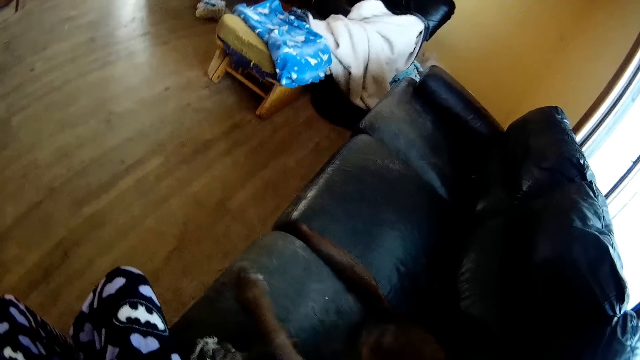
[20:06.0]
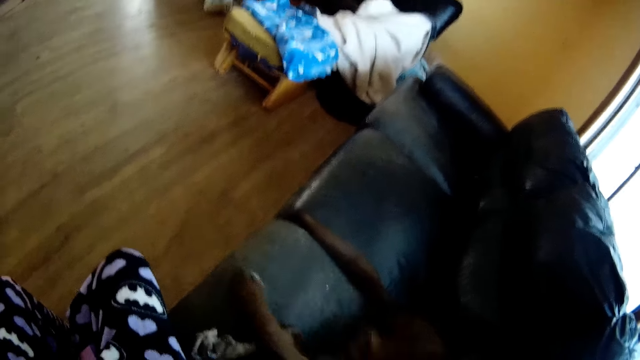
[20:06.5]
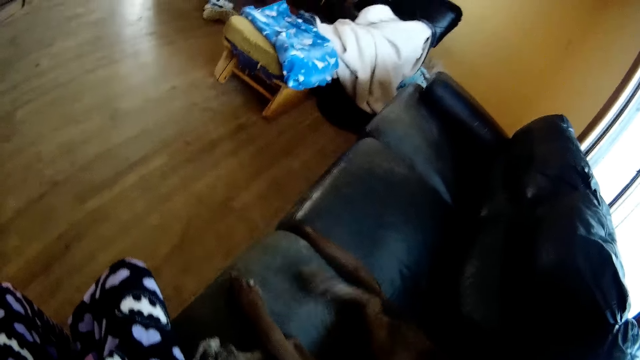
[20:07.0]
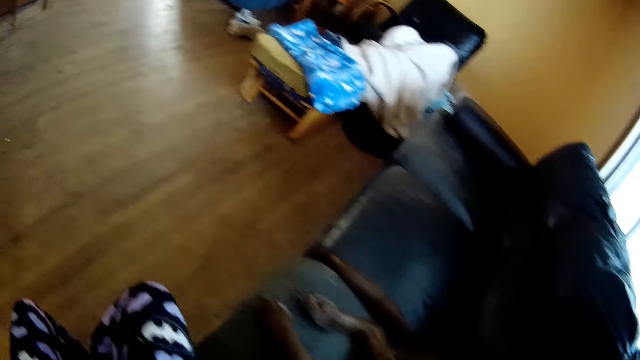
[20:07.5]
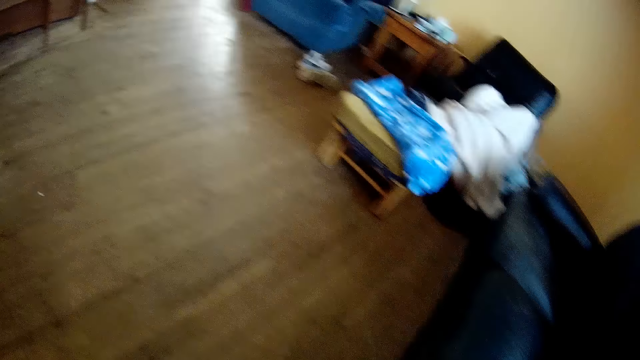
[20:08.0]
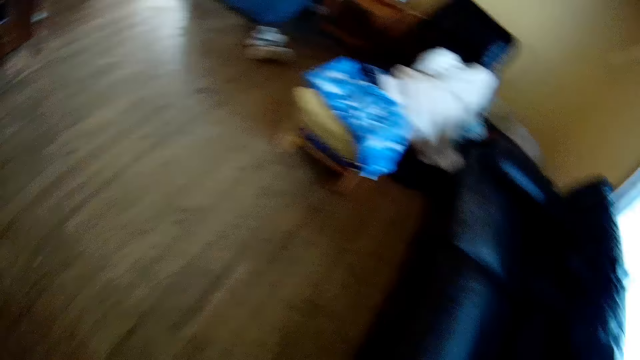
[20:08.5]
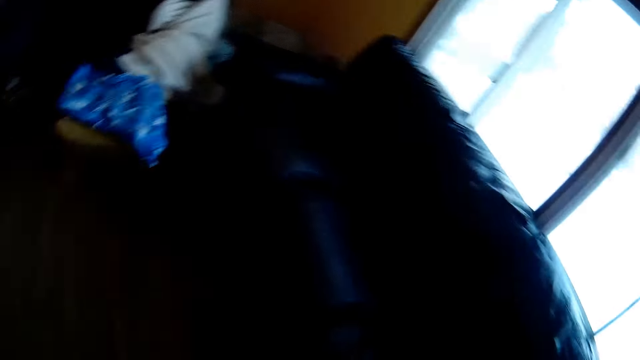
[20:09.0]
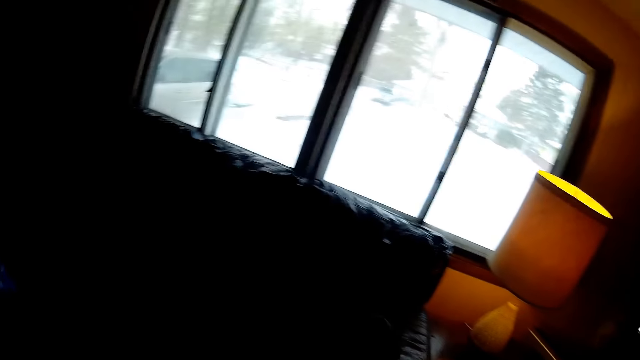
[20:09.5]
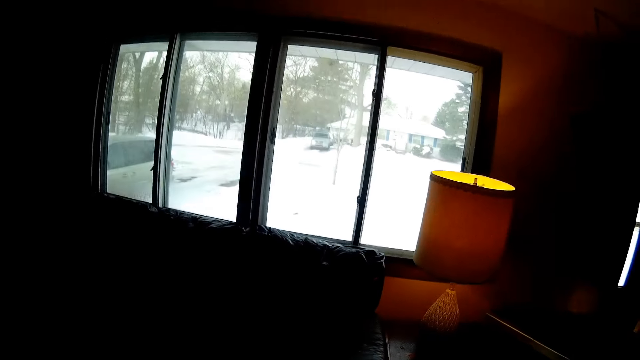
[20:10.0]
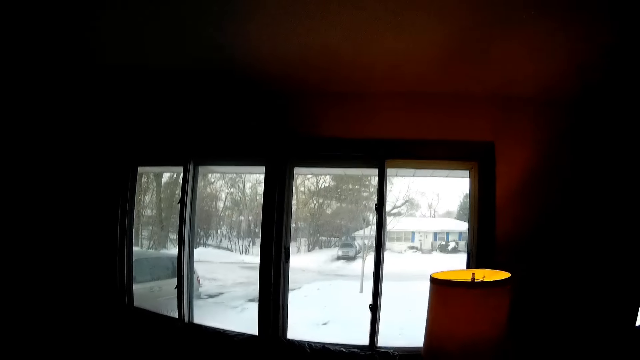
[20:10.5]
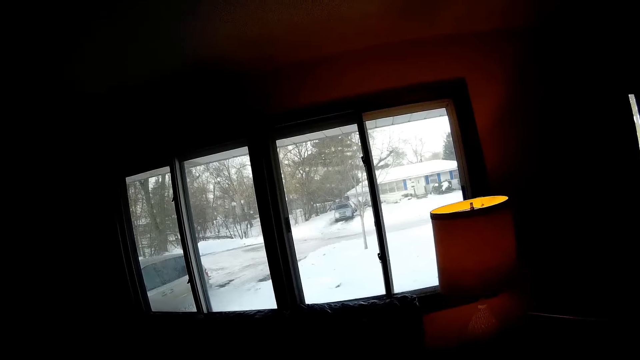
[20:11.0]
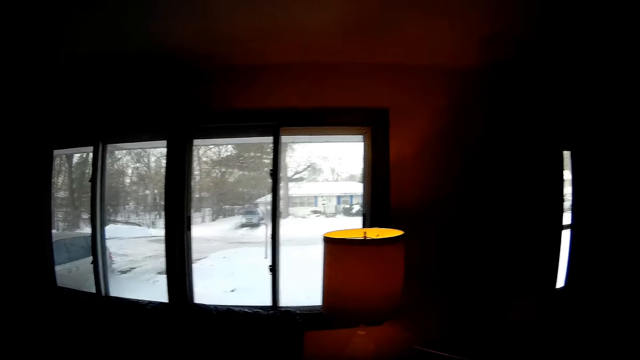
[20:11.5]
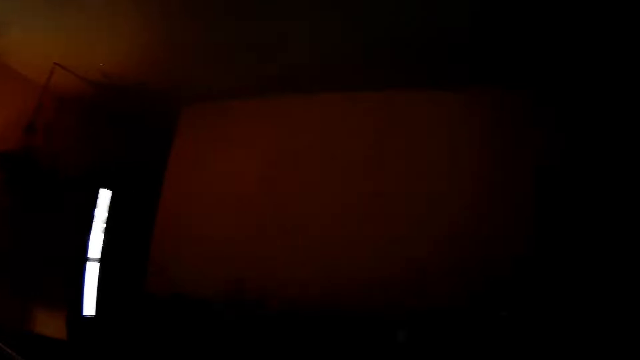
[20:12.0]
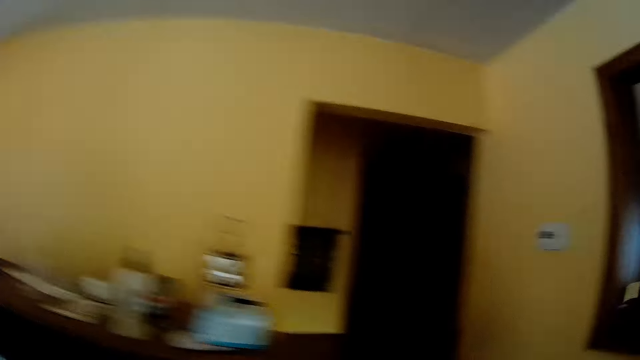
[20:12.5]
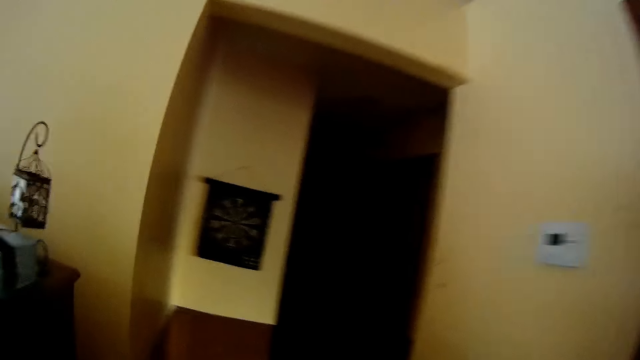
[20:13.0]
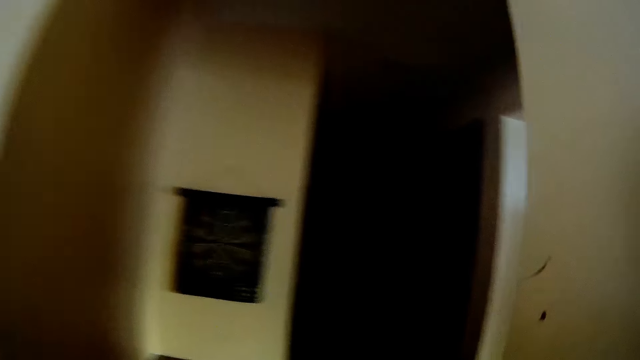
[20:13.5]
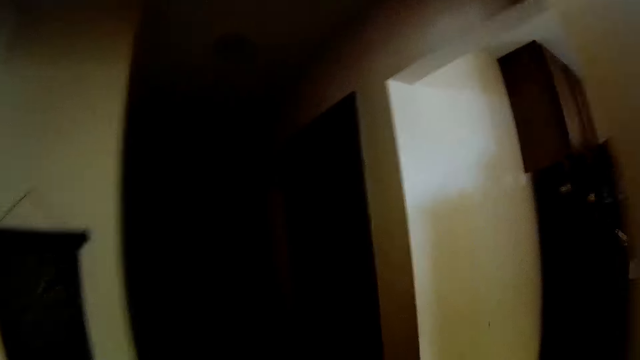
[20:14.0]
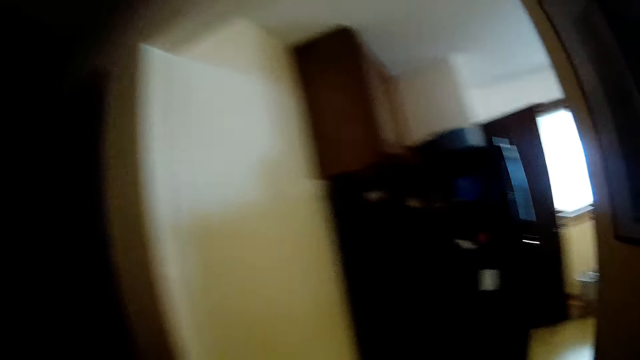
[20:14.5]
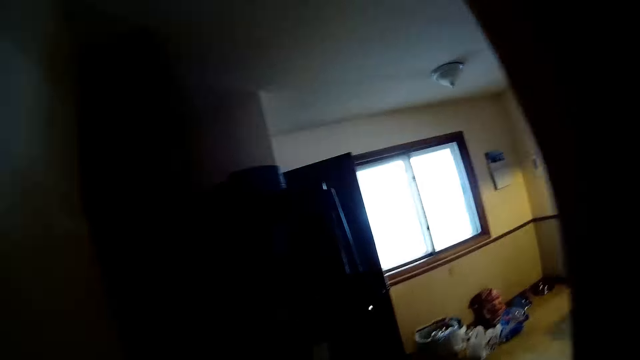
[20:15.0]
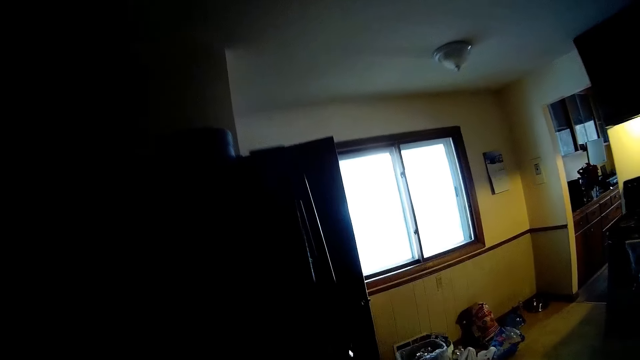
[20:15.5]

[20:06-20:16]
The camera wearer walks away from the couch. They walk into the kitchen.

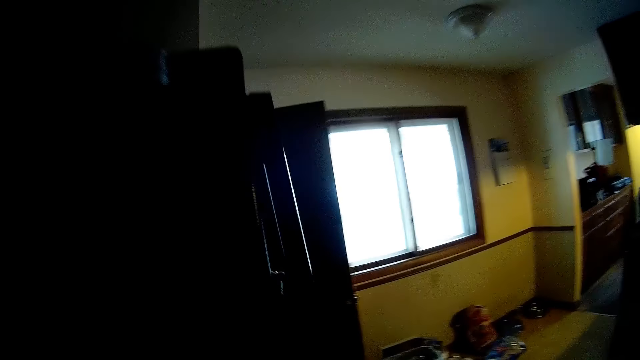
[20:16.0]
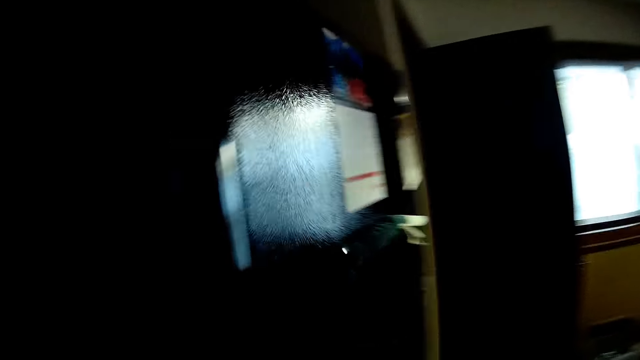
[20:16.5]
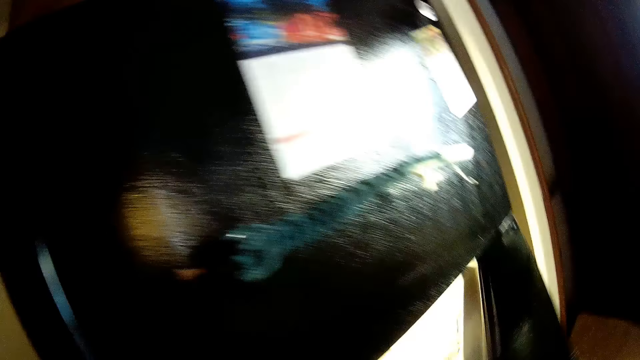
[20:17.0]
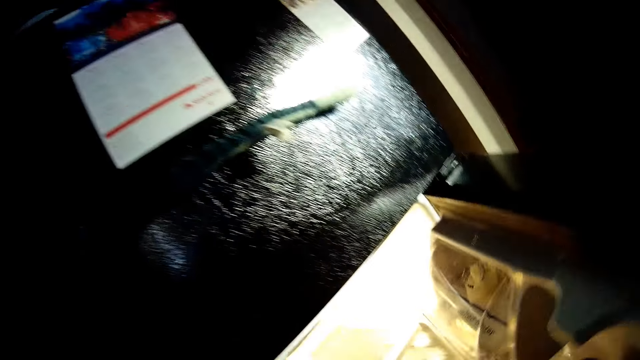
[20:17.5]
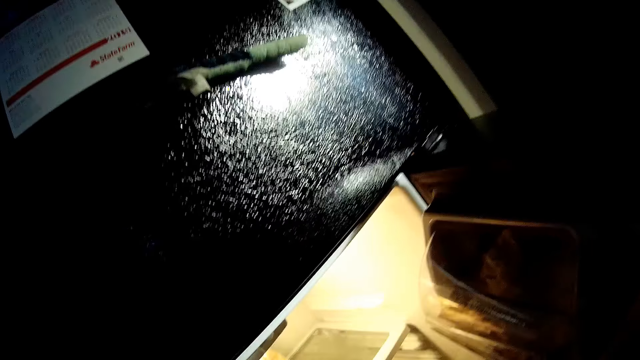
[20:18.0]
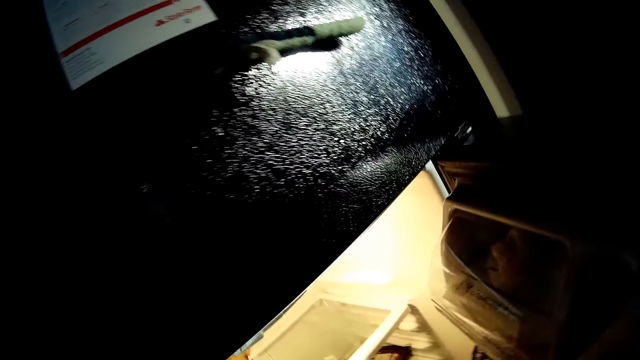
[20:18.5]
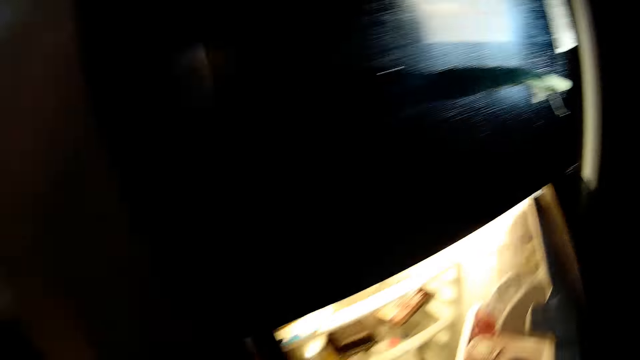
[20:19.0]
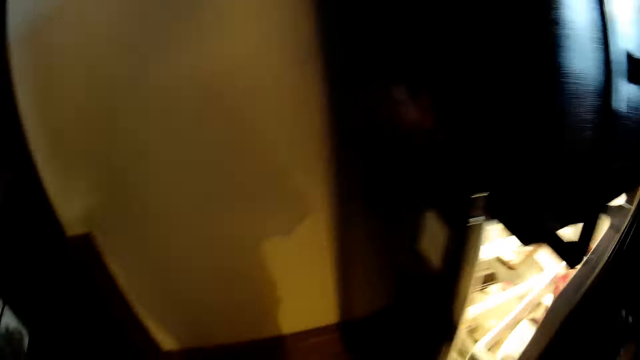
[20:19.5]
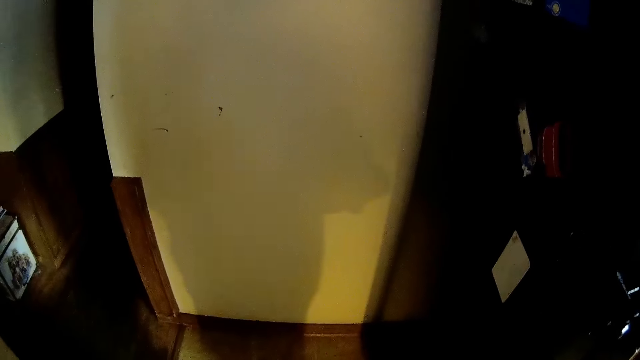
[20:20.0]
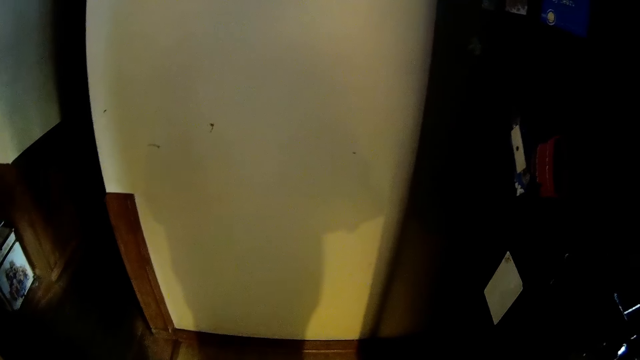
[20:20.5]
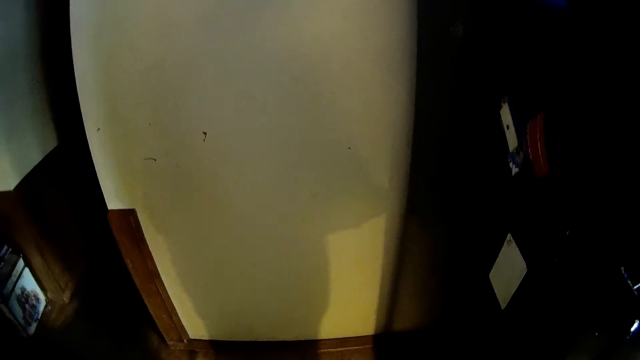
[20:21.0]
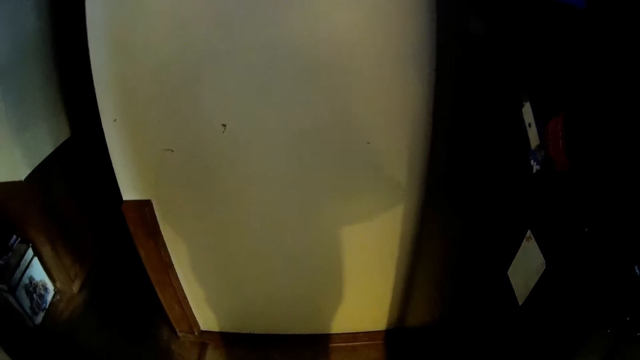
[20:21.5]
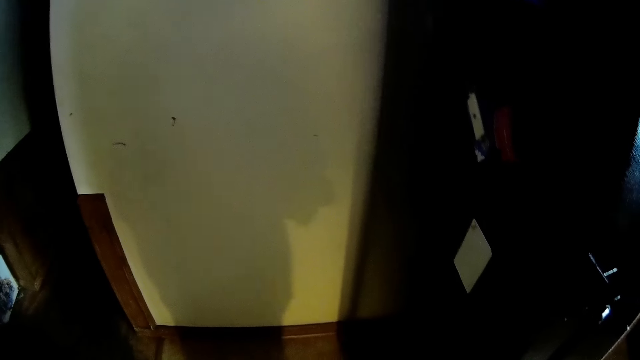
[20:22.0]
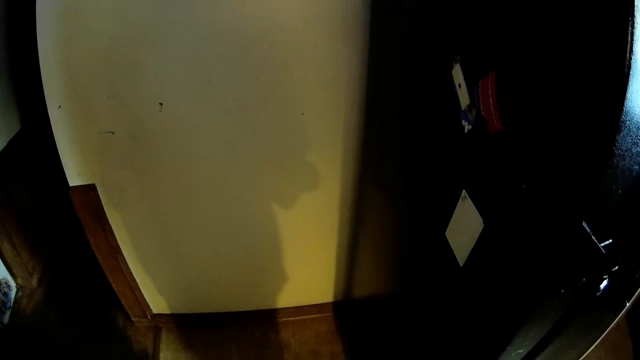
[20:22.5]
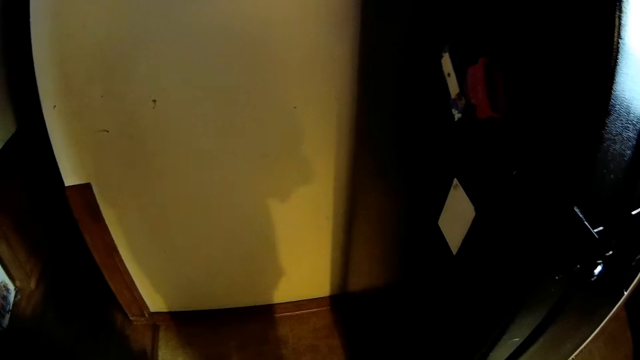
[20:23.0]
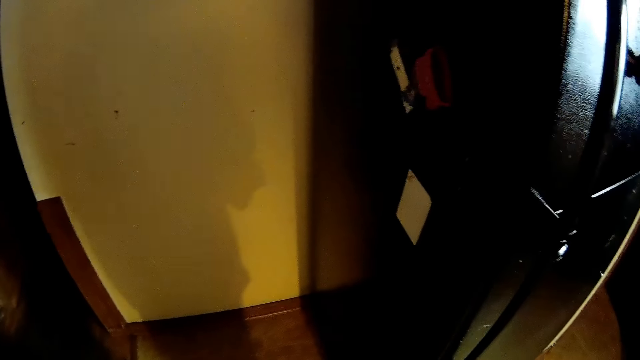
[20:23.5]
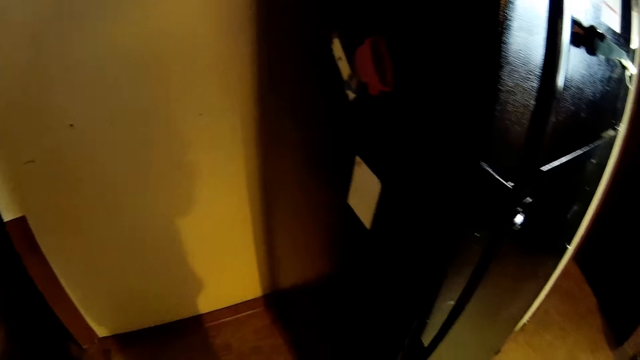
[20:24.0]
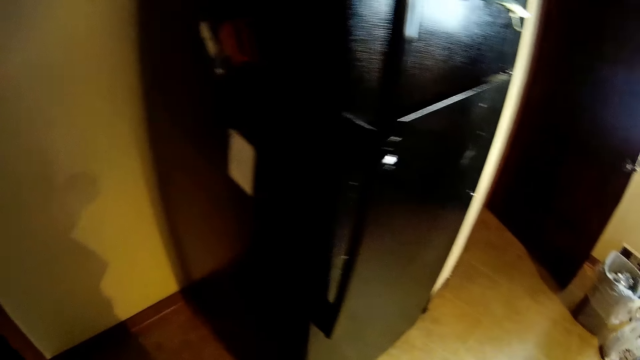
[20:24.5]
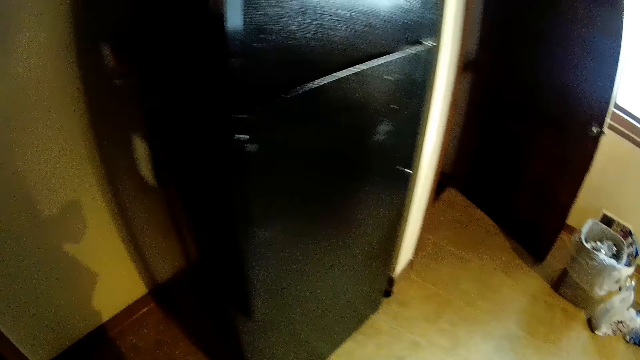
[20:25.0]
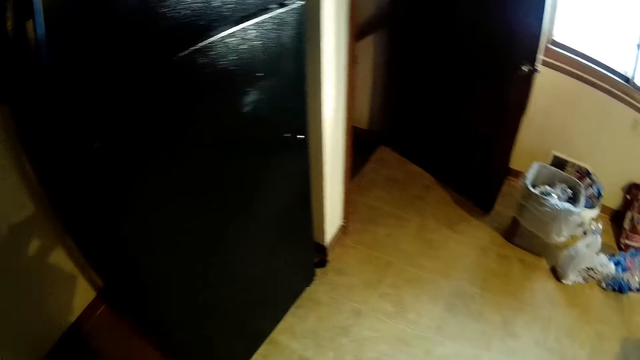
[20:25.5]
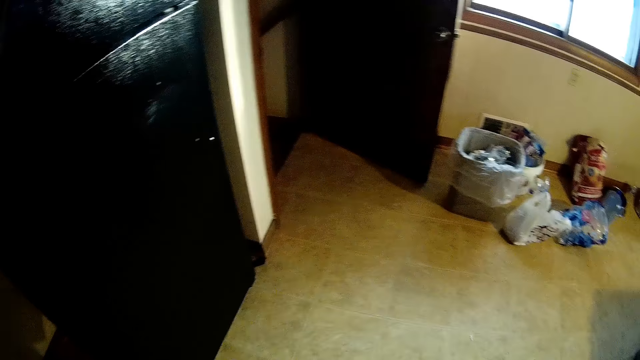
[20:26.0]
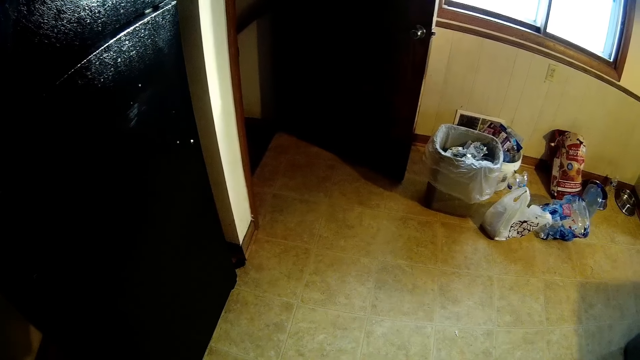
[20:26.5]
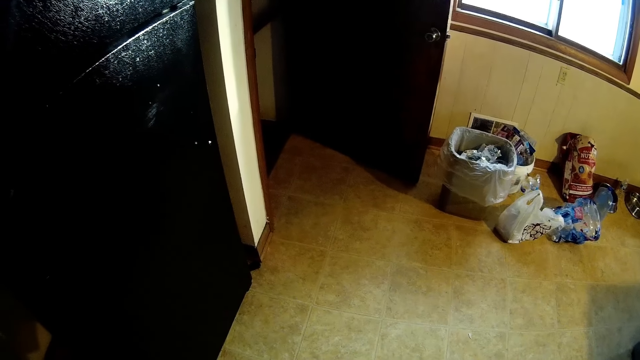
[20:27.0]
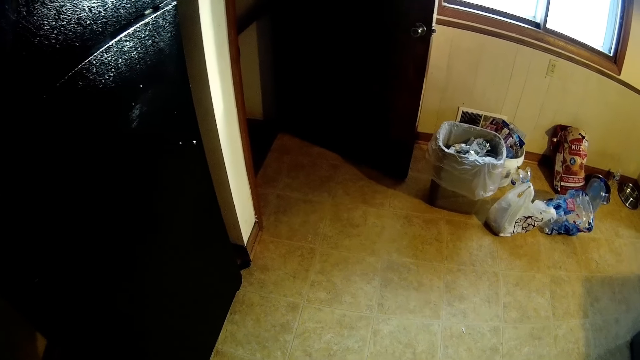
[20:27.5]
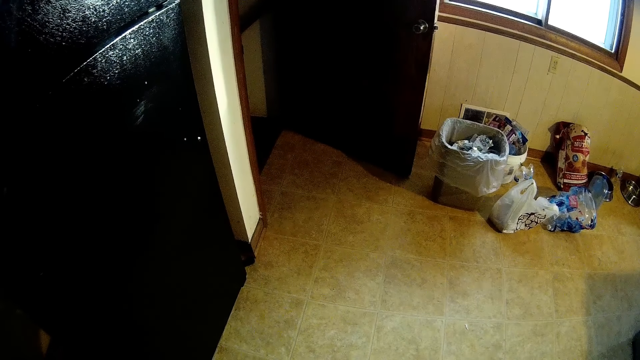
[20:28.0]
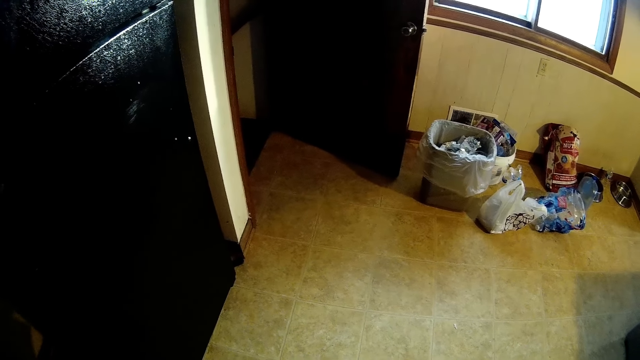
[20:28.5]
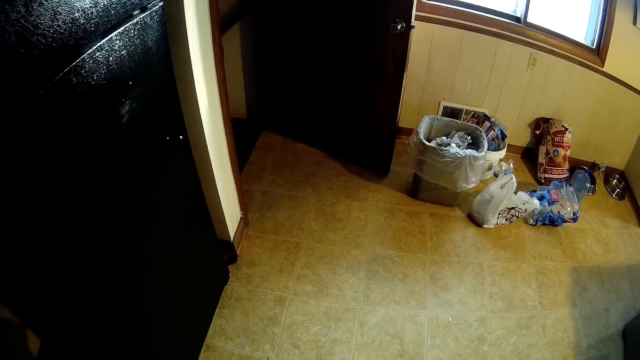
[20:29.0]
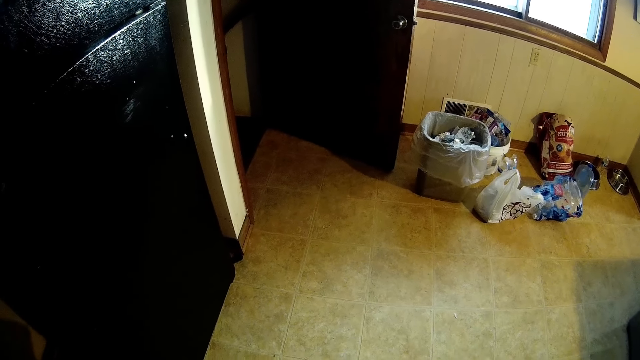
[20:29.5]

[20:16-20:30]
The camera wearer opens a refrigerator with her right hand. She picks up a pack of popcorn from the refrigerator with her left hand. She closes the refrigerator with her right hand.
